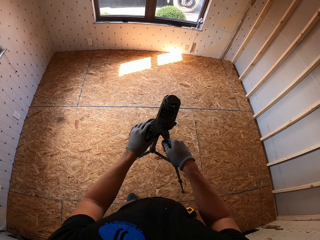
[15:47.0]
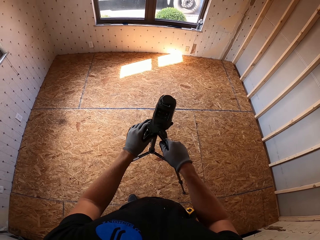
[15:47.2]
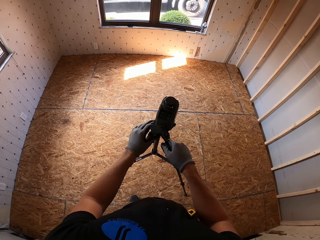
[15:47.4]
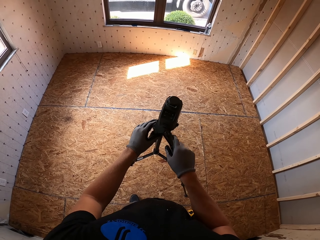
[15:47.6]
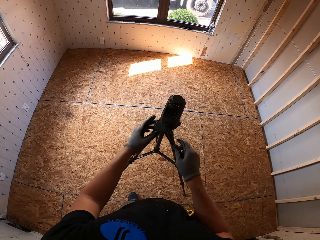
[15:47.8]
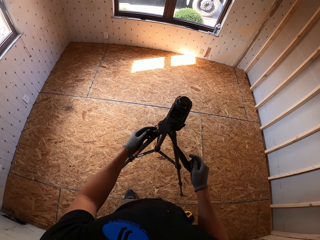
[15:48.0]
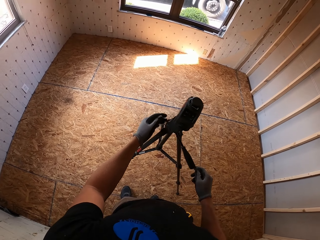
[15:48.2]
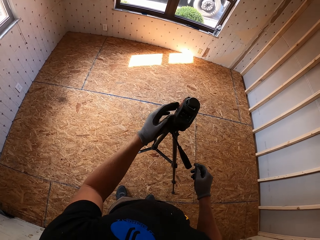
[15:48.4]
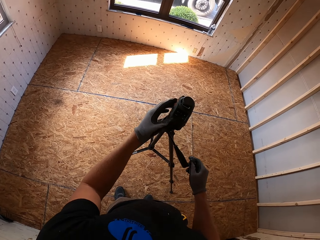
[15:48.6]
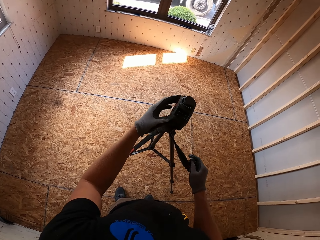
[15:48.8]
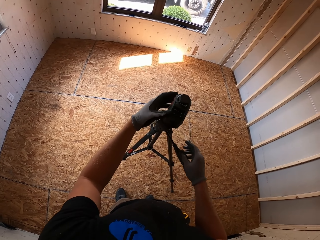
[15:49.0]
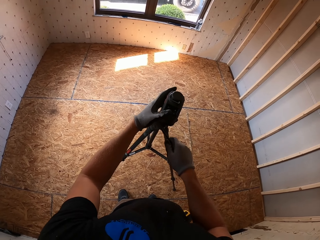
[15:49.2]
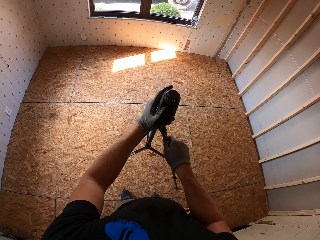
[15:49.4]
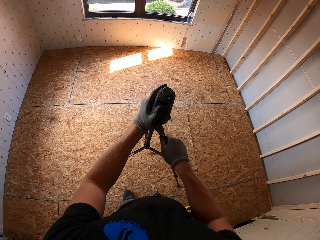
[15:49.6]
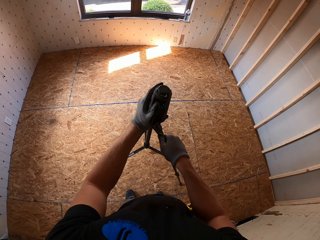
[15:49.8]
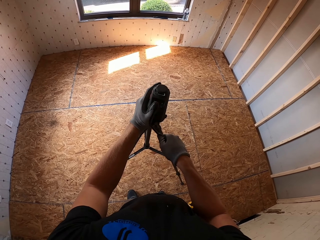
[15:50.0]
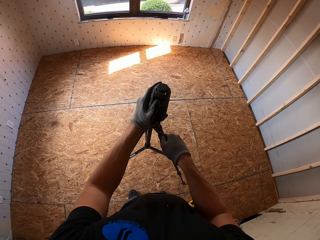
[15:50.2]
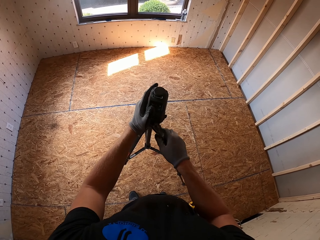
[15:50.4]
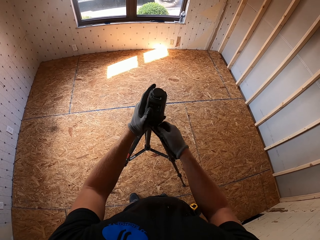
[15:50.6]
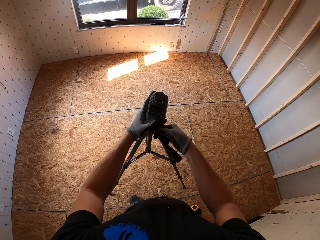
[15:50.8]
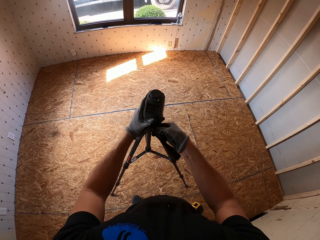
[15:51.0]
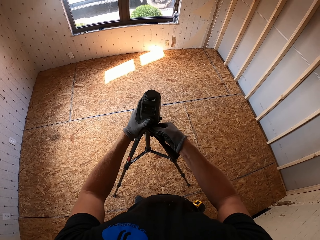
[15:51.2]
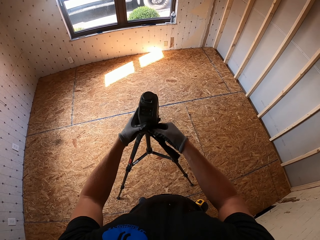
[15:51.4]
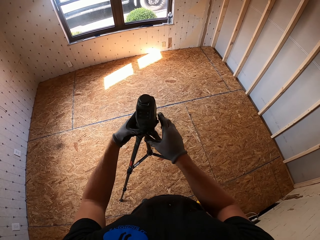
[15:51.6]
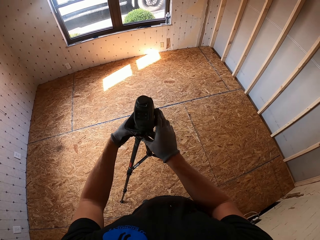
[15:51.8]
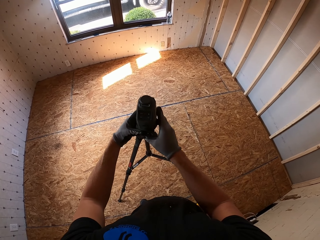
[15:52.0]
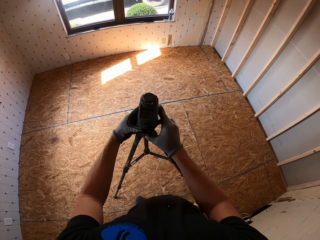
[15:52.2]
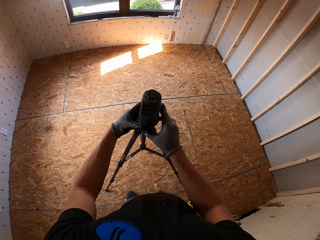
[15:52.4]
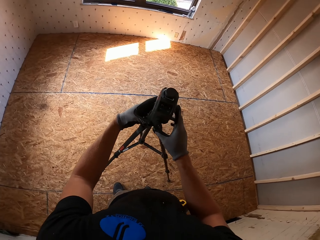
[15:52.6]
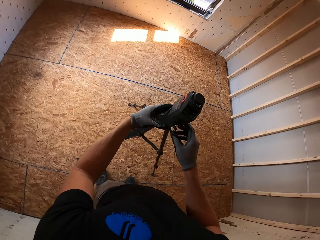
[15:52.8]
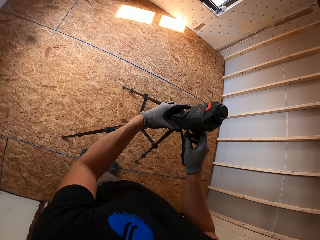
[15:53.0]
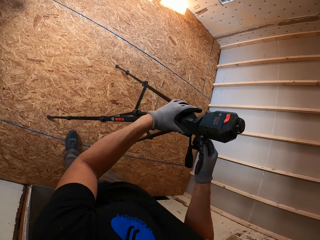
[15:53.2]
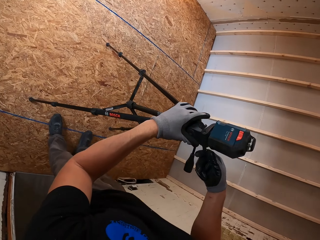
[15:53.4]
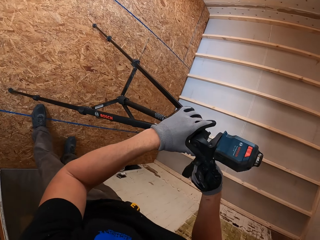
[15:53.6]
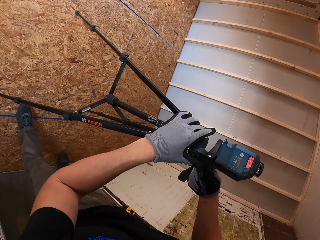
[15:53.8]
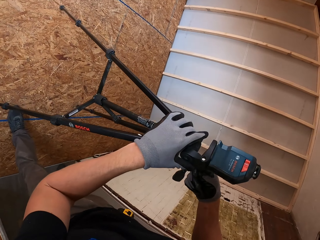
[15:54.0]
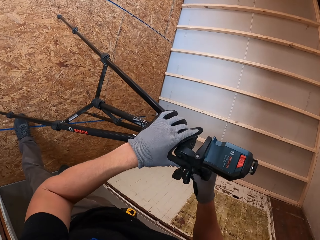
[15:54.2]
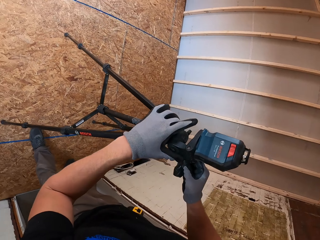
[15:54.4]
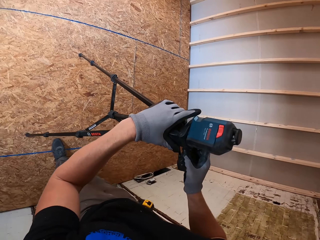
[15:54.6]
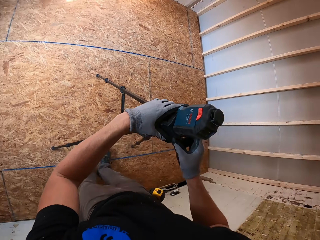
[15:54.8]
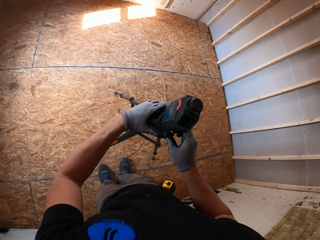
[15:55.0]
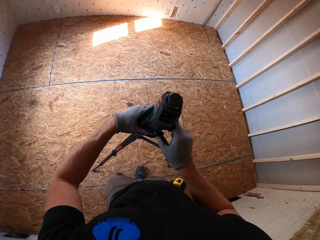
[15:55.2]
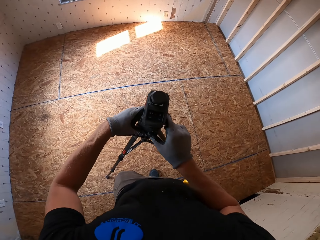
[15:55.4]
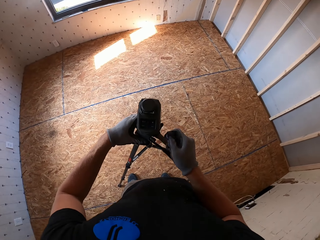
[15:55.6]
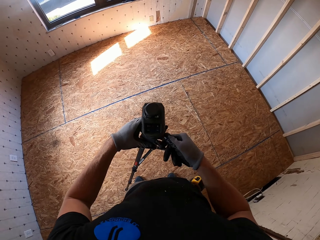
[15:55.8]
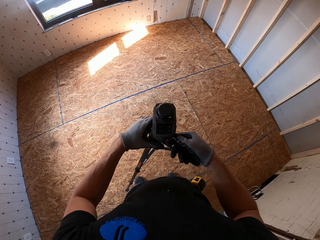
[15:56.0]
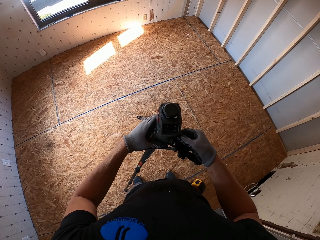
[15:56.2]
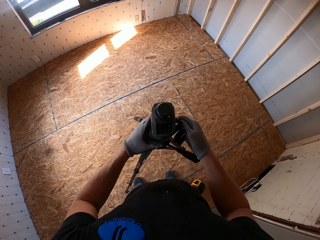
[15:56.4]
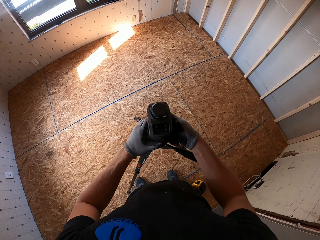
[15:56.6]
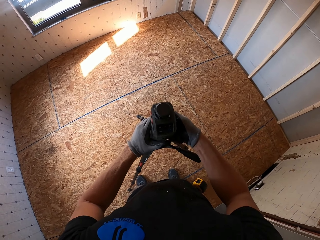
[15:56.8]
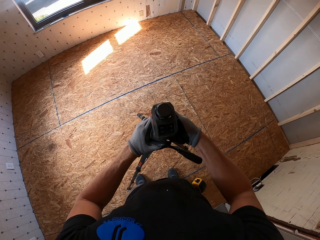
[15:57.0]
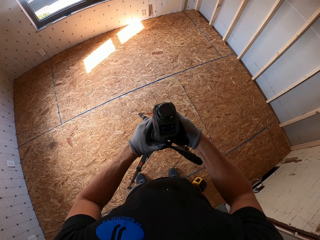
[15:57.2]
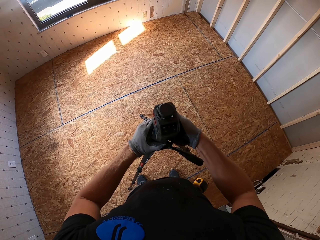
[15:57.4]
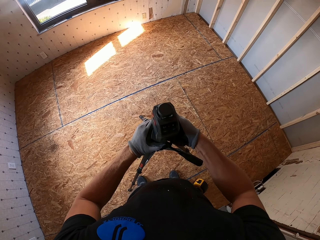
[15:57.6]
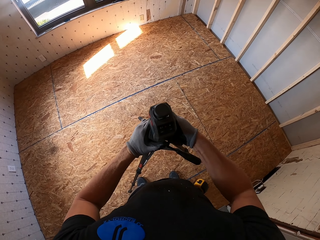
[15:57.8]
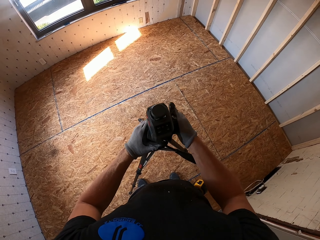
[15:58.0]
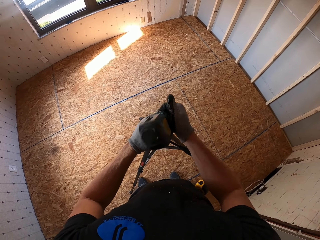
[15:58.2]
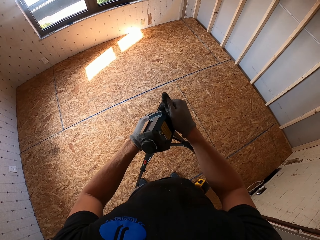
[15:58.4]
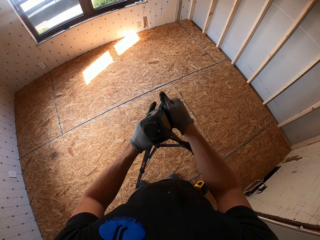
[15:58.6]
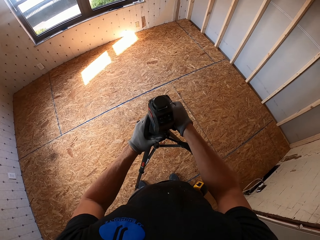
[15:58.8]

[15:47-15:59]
The camera wearer adjusts the line laser level on the tripod stand. They hold the tripod stand. They adjust the line laser level on the tripod stand. They adjust the line laser level on the tripod stand again. They look around. They adjust the line laser level on the tripod stand.

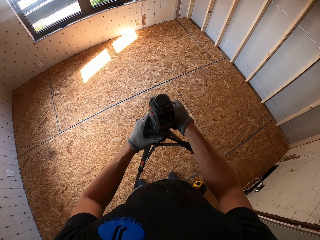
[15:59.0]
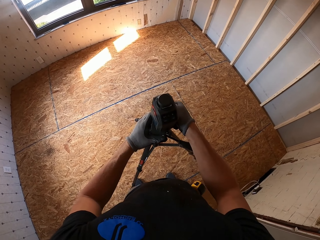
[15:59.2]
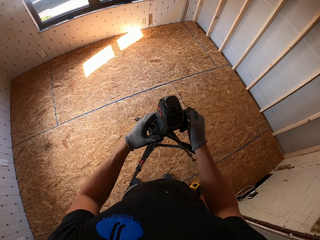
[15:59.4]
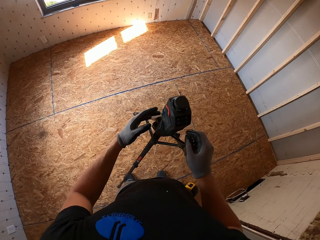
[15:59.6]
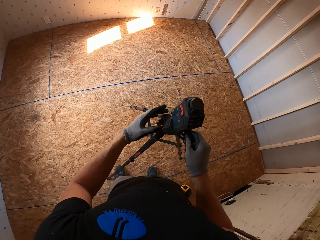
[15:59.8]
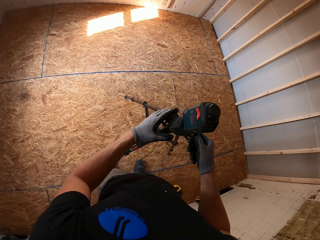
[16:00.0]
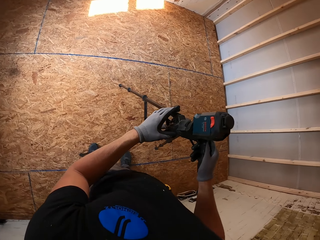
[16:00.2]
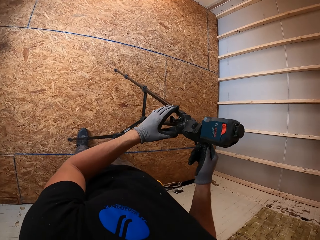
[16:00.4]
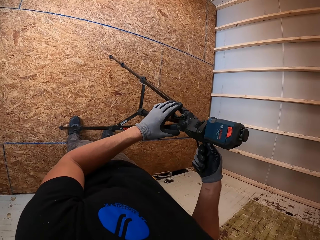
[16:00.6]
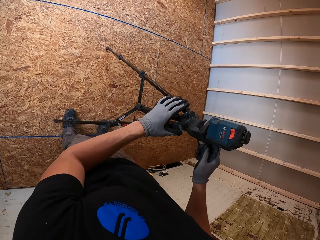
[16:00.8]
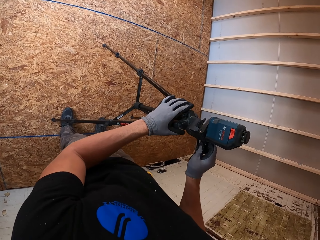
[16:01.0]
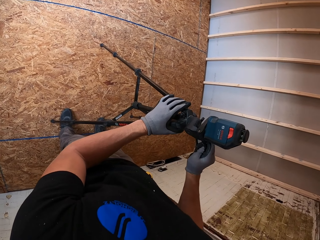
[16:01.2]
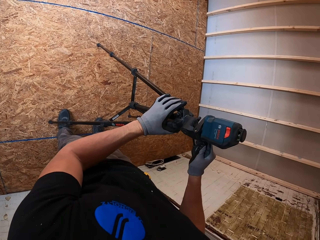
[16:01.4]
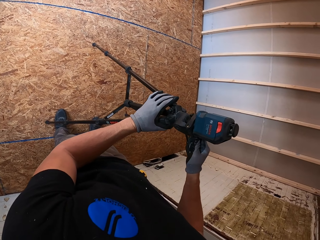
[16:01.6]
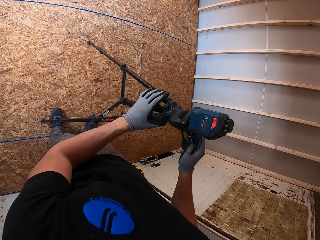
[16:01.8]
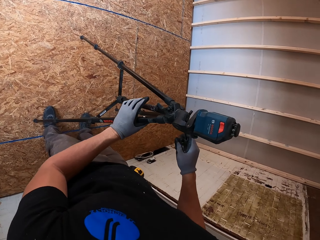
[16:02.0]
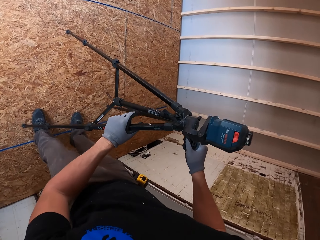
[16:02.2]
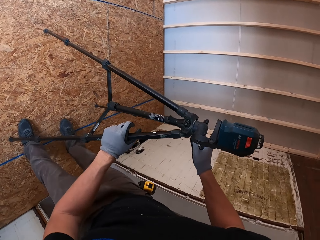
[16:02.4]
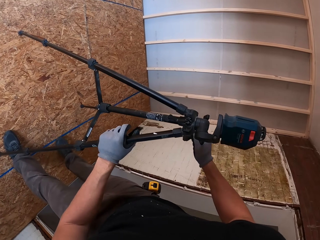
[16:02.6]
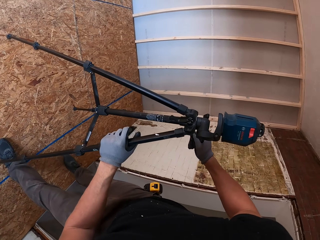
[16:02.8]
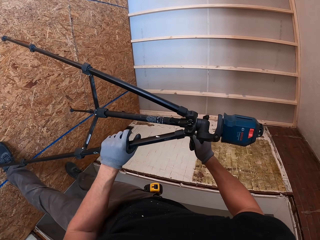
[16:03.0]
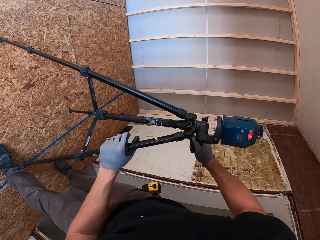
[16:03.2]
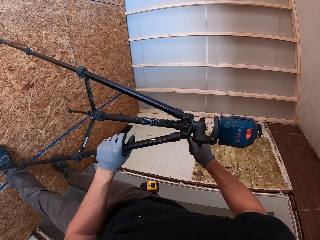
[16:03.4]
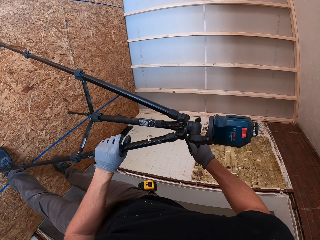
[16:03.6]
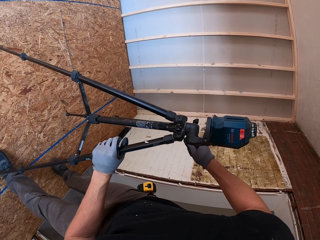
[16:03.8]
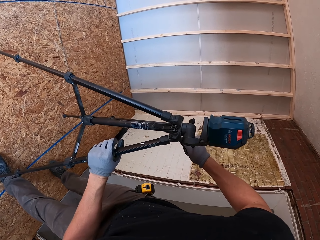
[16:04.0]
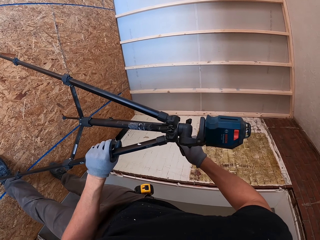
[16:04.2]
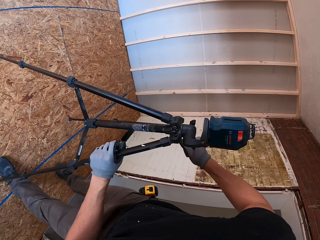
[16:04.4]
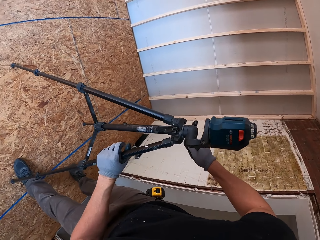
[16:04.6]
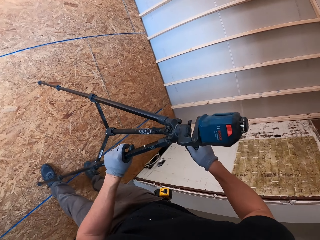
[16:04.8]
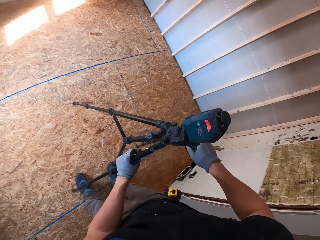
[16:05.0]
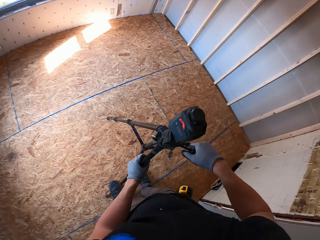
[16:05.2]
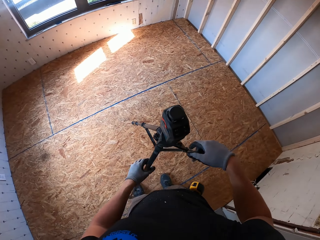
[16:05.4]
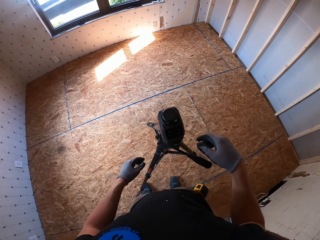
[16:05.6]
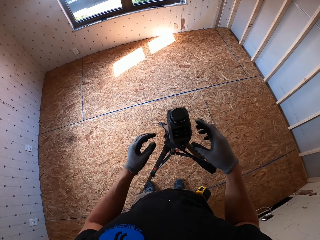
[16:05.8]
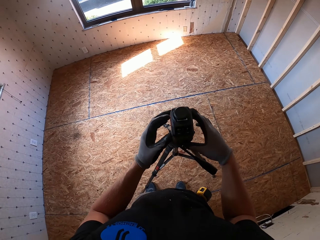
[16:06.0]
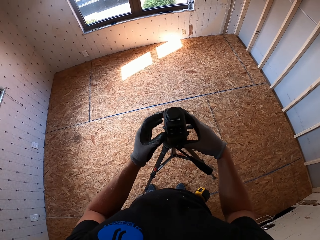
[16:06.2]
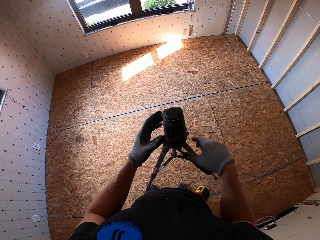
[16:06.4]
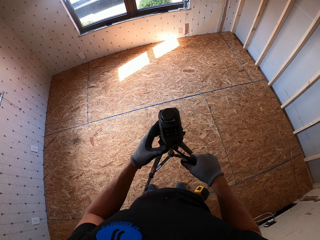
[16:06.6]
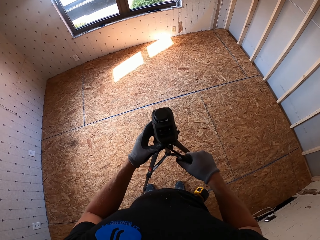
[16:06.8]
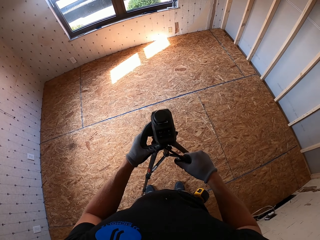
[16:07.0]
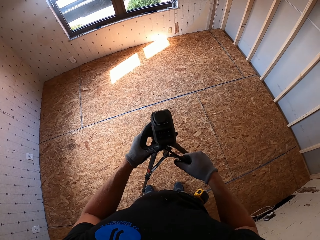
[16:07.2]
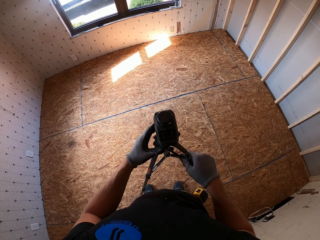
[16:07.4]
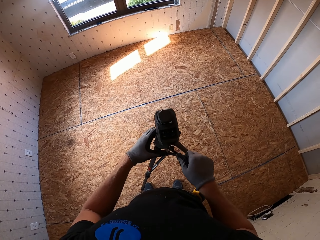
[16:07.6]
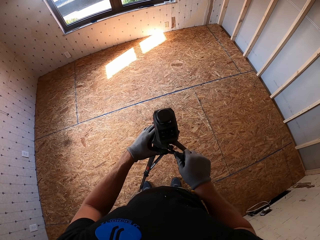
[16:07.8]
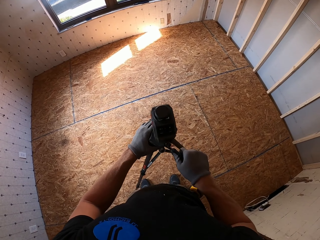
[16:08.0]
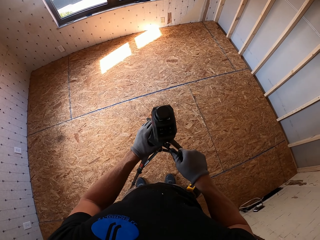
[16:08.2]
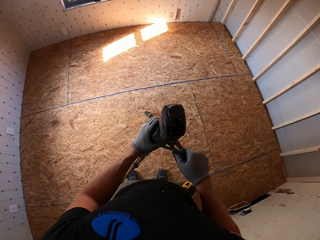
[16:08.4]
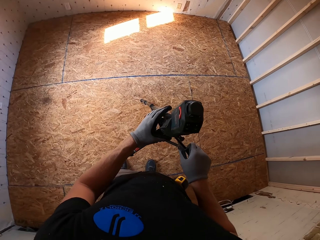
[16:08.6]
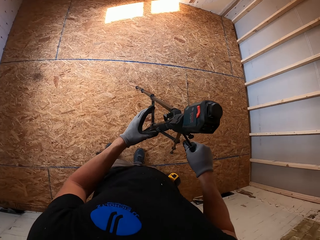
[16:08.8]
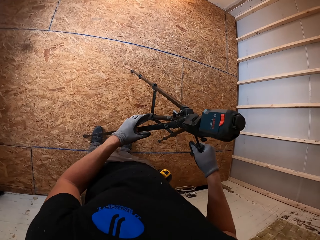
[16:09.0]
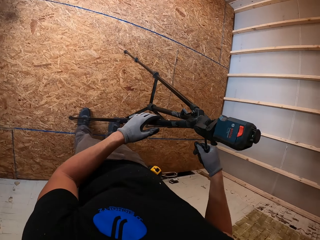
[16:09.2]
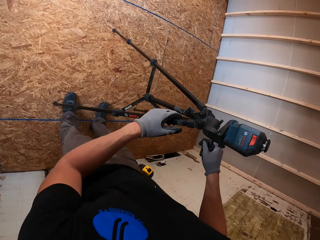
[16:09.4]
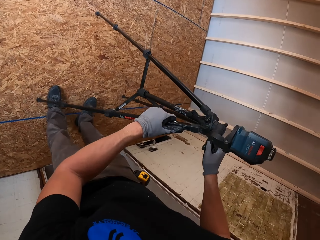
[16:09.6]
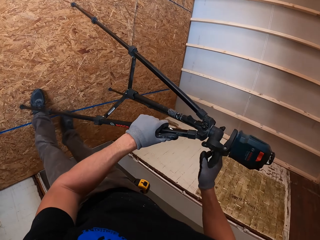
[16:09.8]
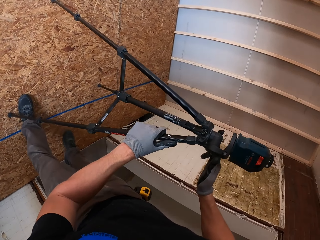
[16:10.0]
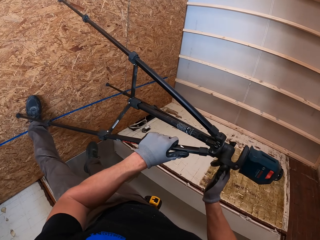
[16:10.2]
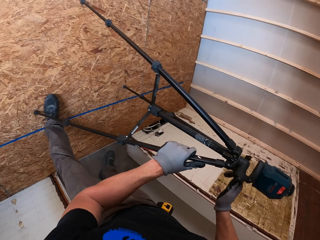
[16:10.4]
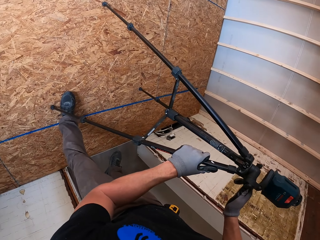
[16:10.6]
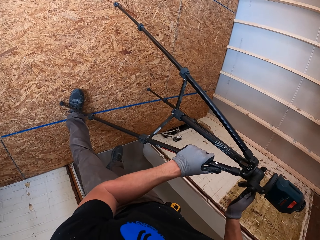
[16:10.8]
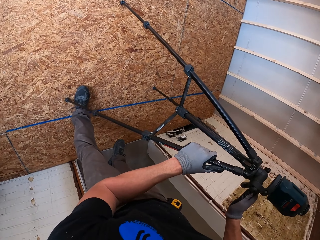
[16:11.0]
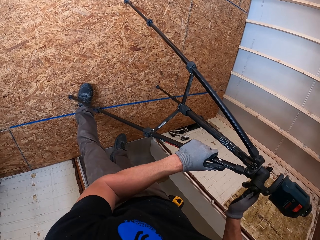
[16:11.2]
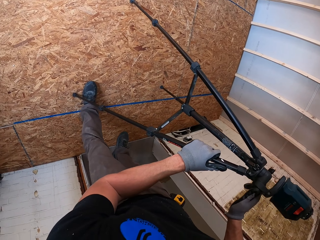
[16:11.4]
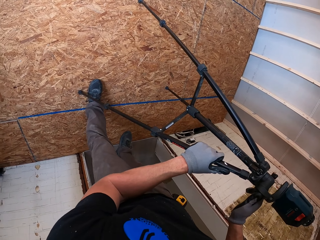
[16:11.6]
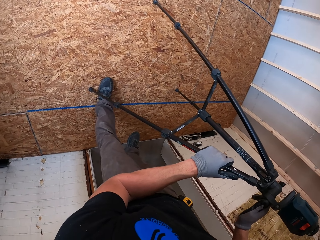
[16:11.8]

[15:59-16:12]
The camera wearer adjusts the line laser level on the tripod stand. They look around. They adjust the line laser level on the tripod stand. They look around. They adjust the line laser level on the tripod stand. They look at the line laser level.
